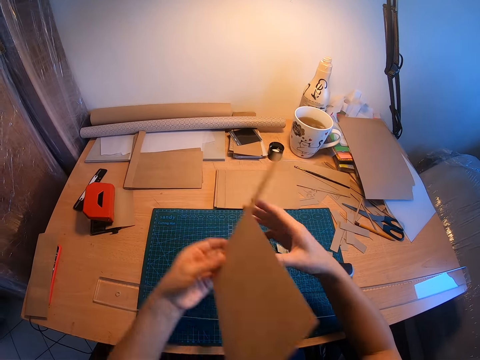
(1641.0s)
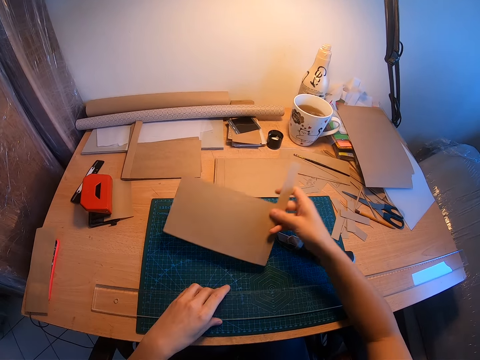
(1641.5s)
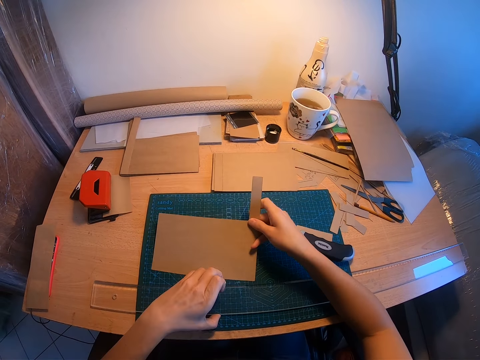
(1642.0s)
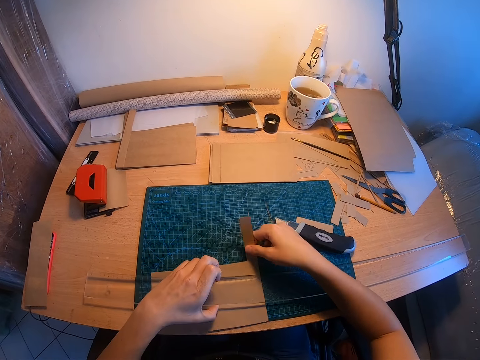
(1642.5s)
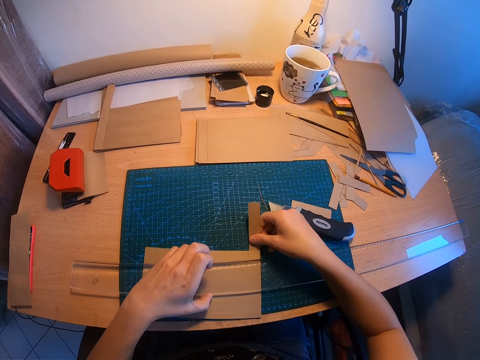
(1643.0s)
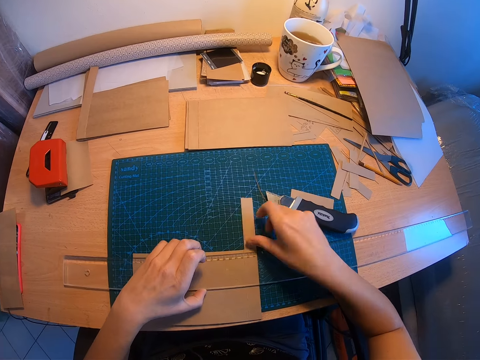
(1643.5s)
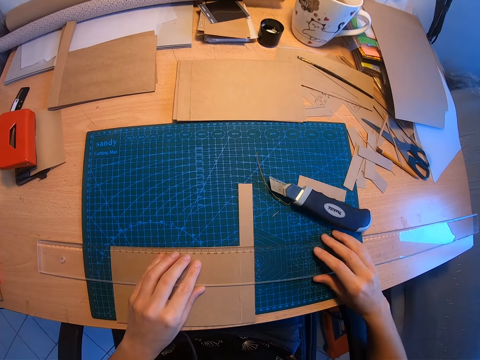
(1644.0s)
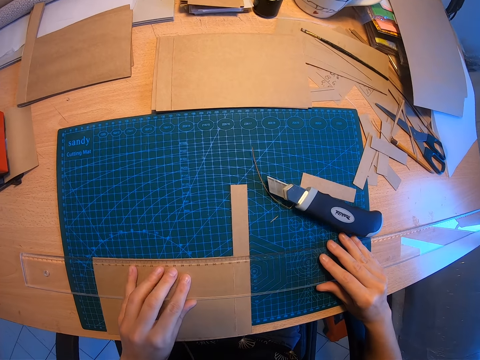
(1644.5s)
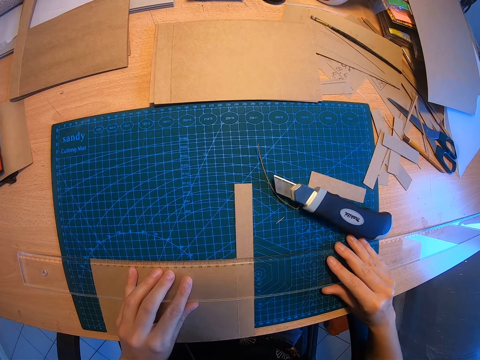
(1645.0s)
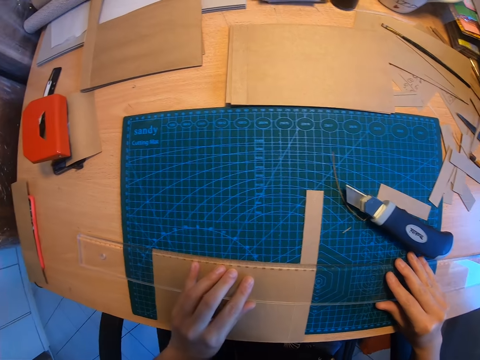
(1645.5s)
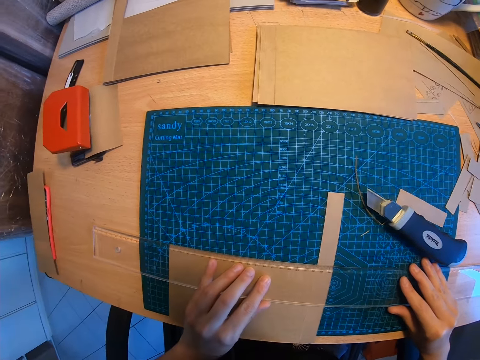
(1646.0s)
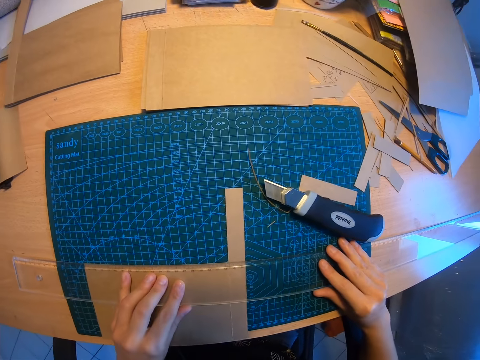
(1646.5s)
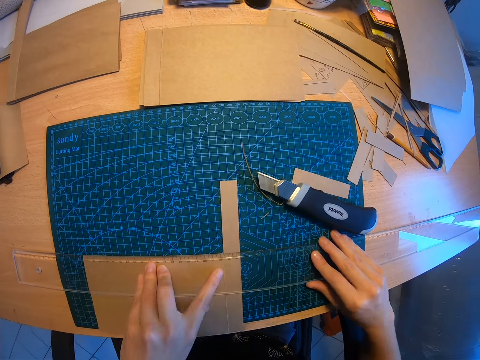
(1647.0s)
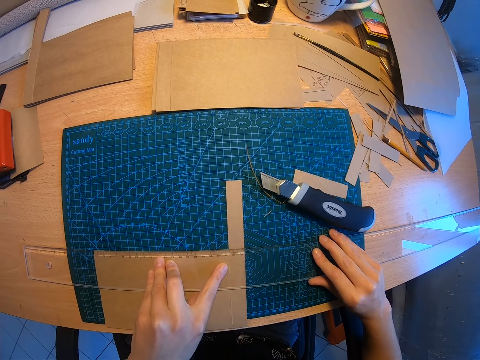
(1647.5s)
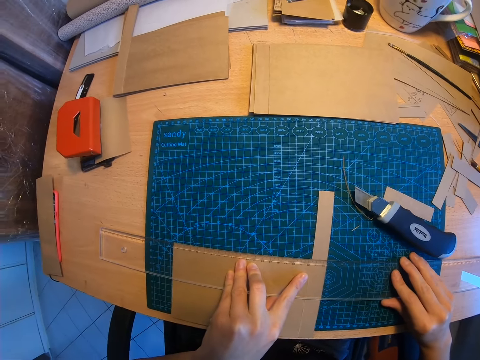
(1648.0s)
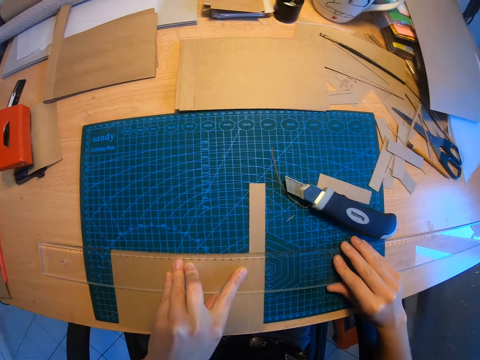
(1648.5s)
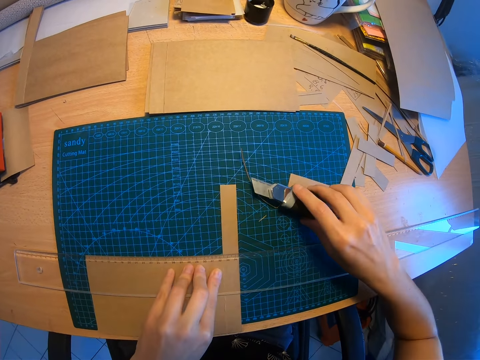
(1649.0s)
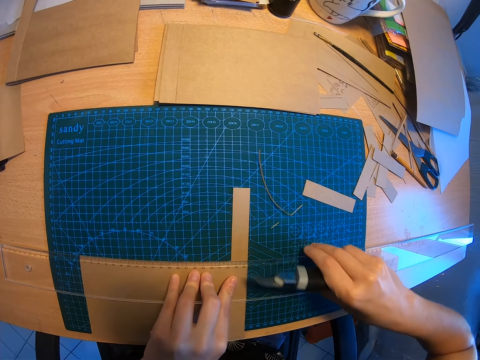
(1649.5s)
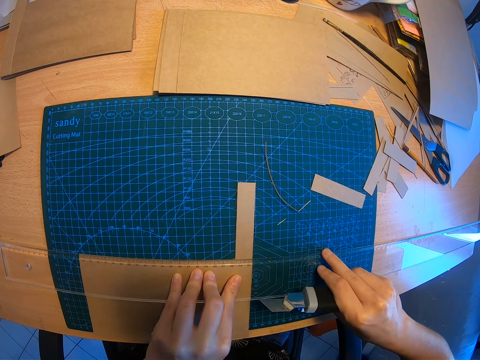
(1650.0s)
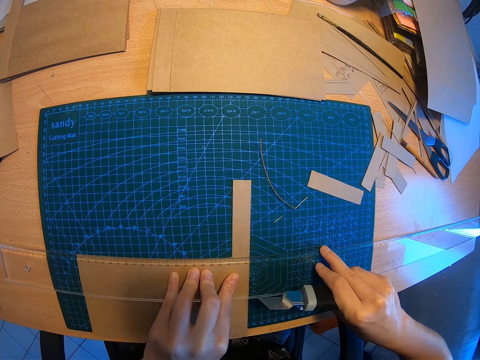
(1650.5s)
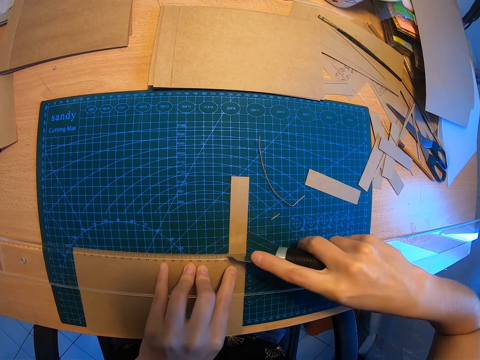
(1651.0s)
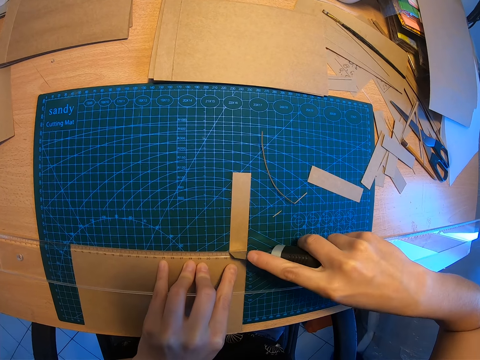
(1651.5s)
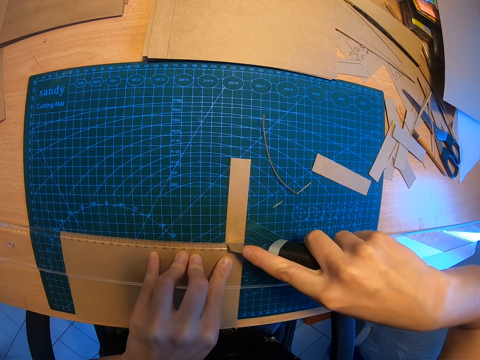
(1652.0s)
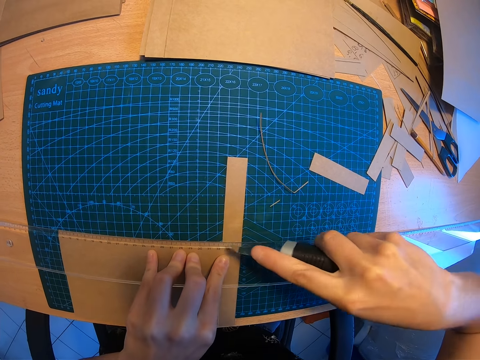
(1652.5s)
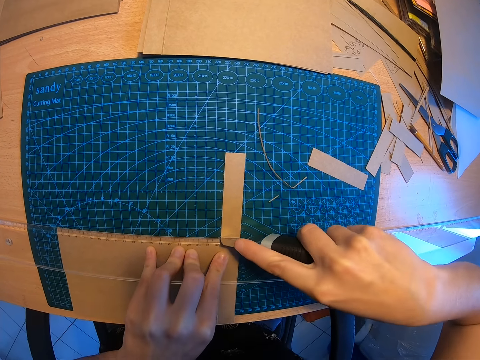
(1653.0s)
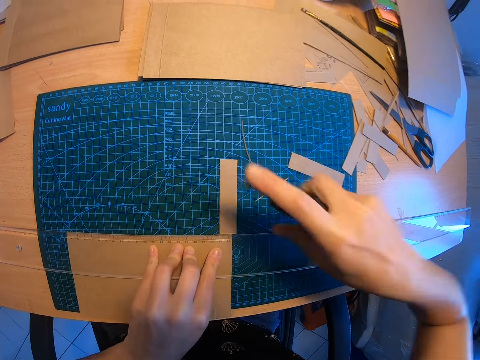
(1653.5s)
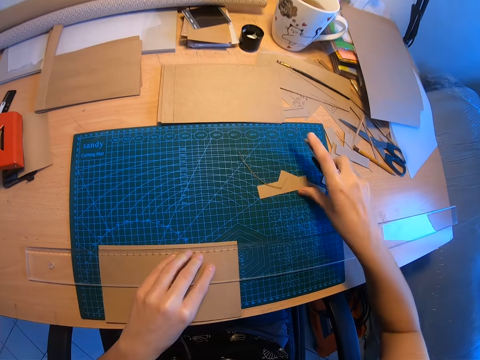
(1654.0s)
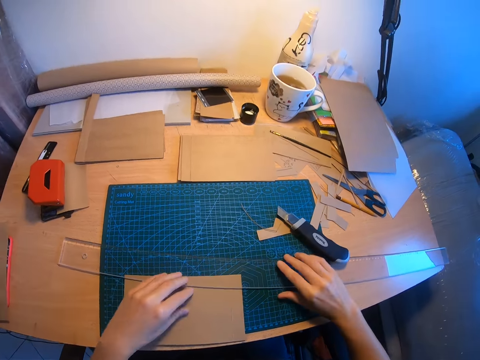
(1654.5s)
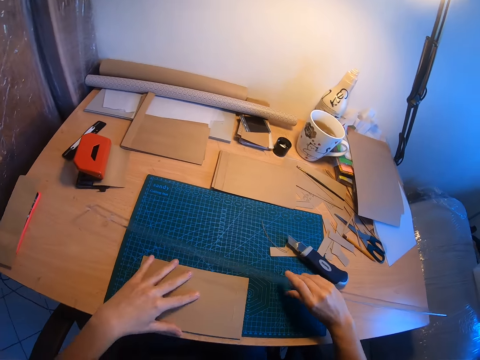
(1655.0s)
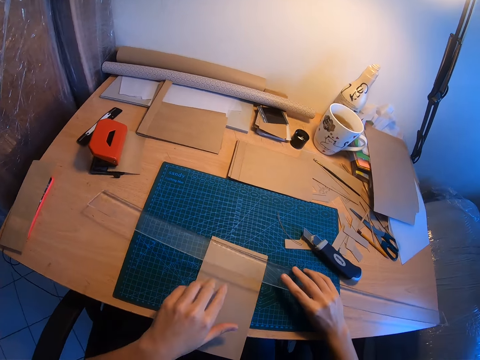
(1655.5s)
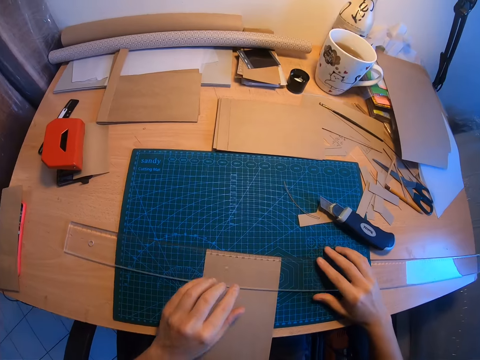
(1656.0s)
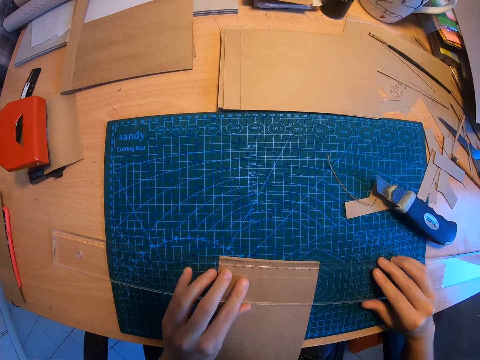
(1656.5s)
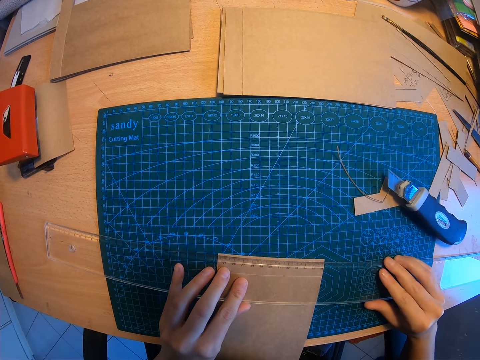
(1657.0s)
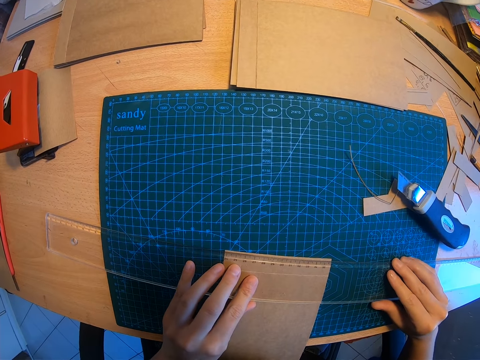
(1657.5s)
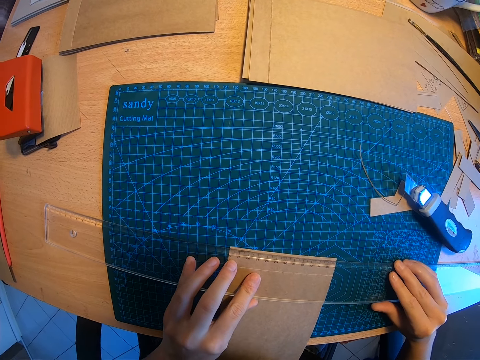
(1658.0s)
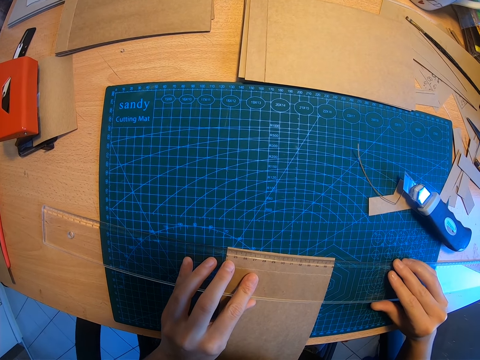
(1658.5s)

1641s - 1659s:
The camera wearer moves the brown or manila paper to her right hand. She raises the long ruler with her left hand. She places the brown paper on the mat under the ruler with her right hand. She measures the manila paper. She positions the long ruler with both hands. She picks up the paper cutter knife with her right hand. She positions the long ruler with both hands. She cuts the brown paper with the paper cutter knife. She moves the cut paper away with her right hand. She pushes the ruler aside. She drops the paper cutter knife on the table. She raises the long ruler with her right hand. She turns the brown paper on the work mat with her left hand. She drops the long ruler back on the brown paper. She uses the ruler to measure the manila paper. She positions the long ruler on the manila paper with both hands.

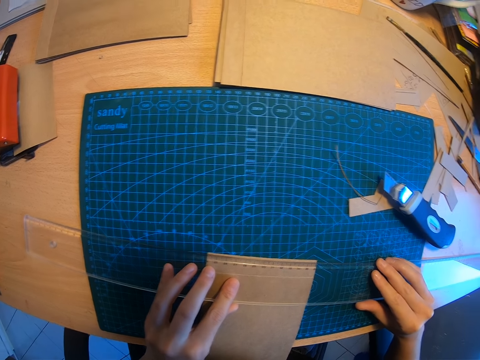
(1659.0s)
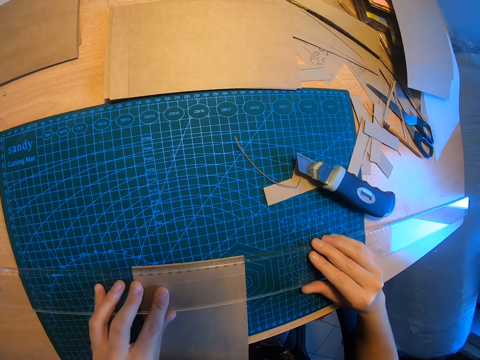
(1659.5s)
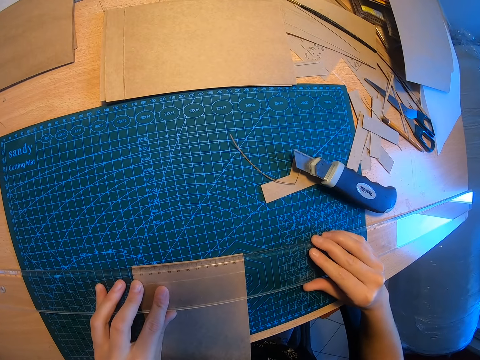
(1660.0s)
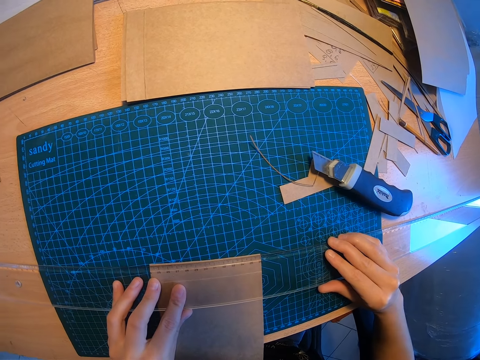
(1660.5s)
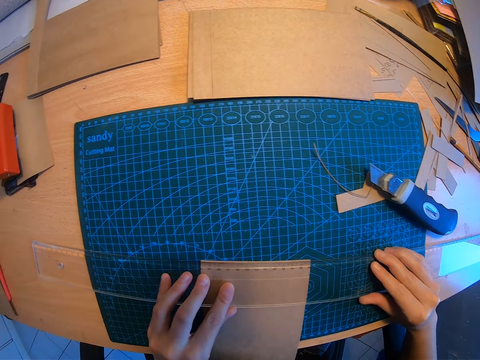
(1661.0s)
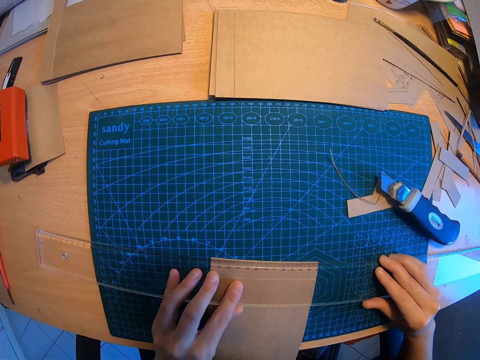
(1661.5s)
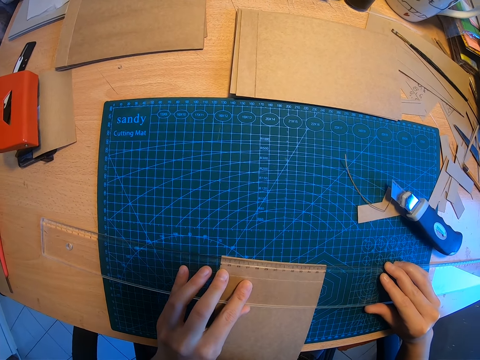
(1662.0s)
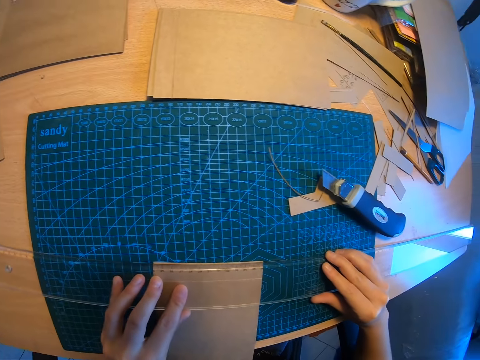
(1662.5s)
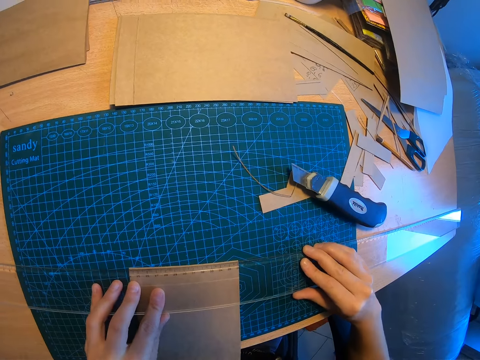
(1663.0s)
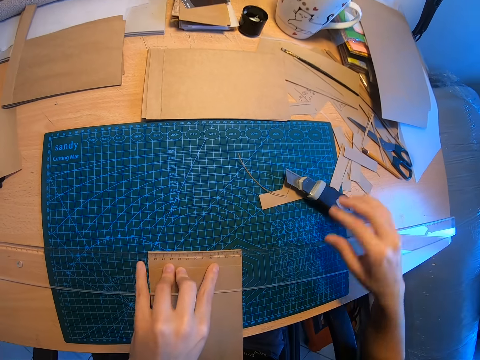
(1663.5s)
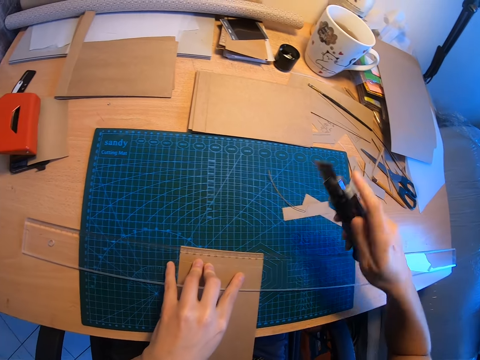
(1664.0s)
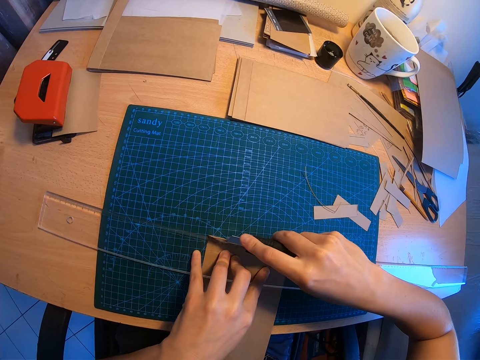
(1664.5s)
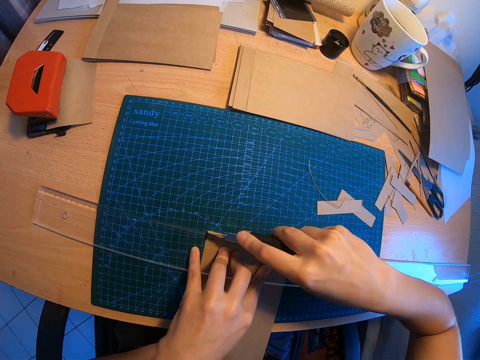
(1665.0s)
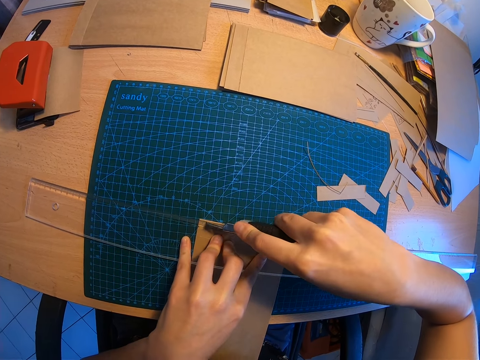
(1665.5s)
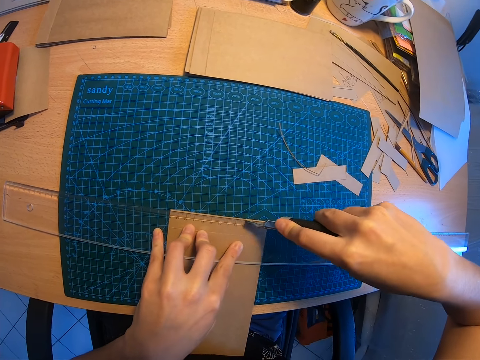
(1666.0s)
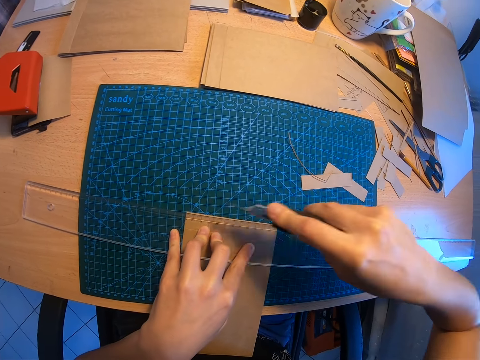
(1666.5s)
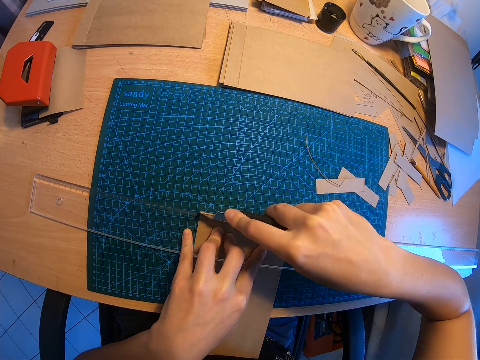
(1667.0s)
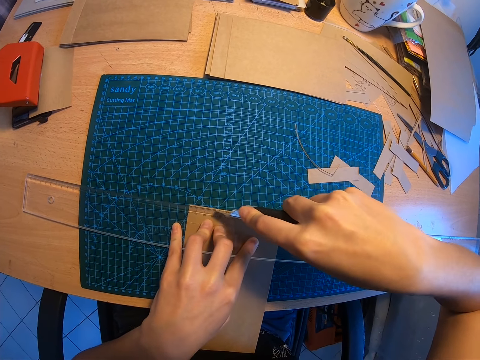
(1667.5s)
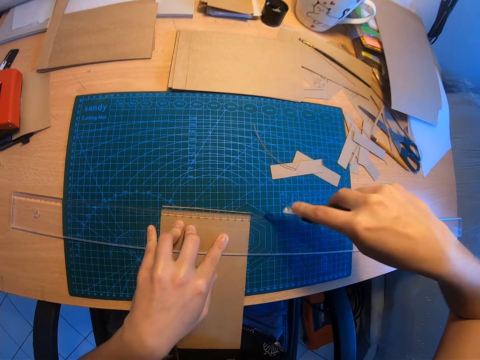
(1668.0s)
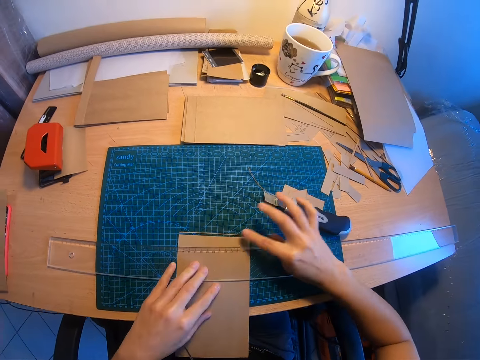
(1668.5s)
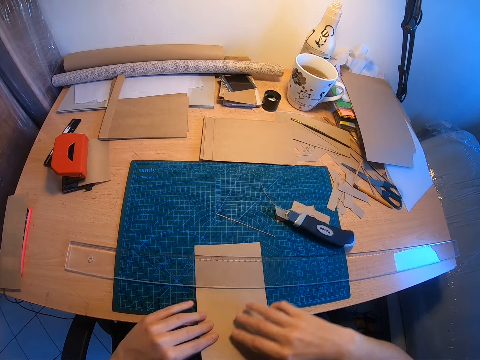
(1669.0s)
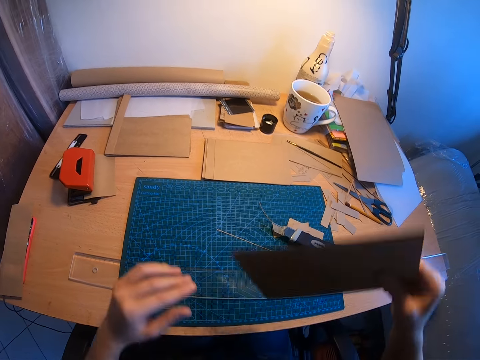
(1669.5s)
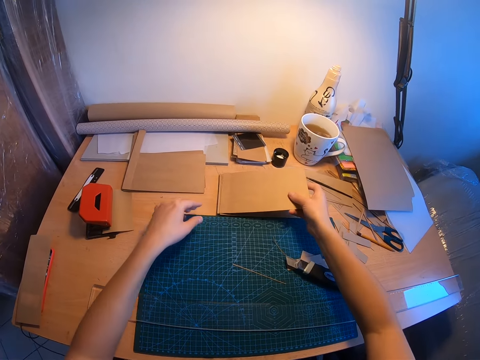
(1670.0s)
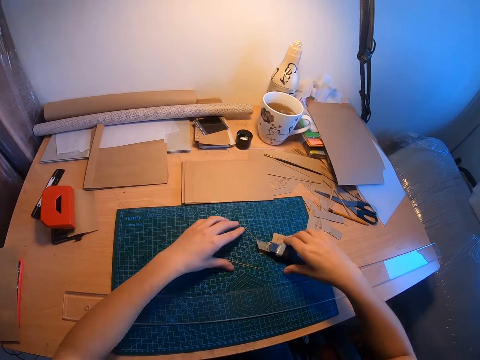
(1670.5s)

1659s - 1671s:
The camera wearer picks up the paper cutter knife from the work mat with her right hand. She cuts the brown or manila paper with the paper cutter knife. She drops the paper cutter knife on the table. She pushes away the piece of manila paper. She picks up the brown paper. She drops the brown paper on another part of the table. She grips the paper knife.
